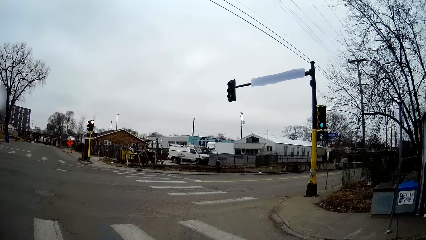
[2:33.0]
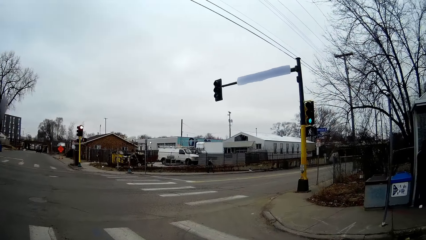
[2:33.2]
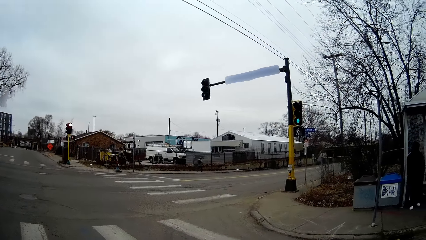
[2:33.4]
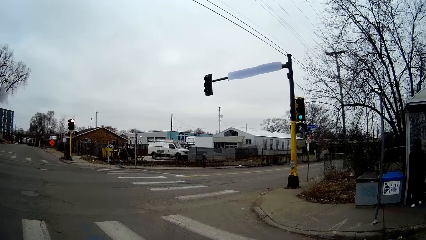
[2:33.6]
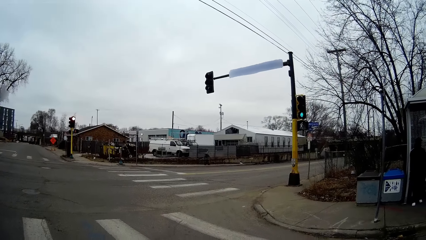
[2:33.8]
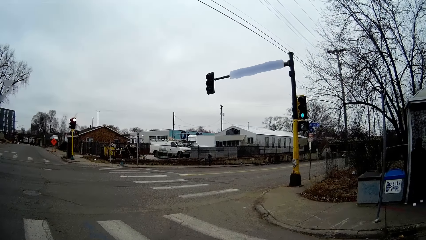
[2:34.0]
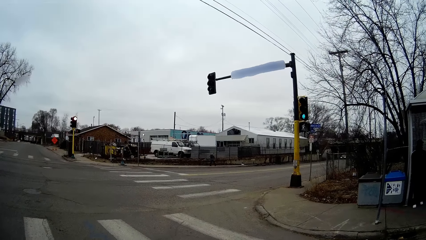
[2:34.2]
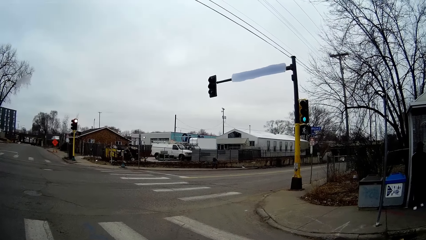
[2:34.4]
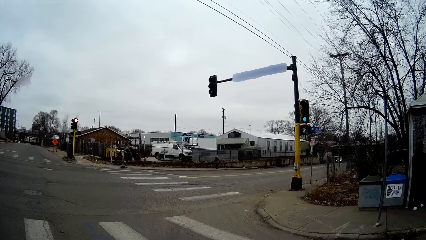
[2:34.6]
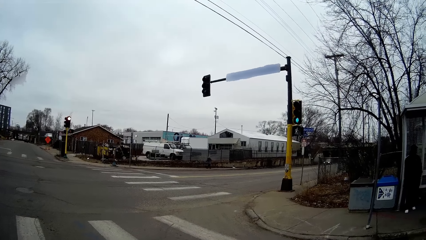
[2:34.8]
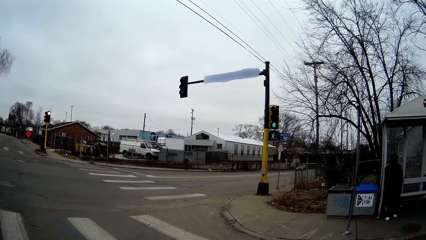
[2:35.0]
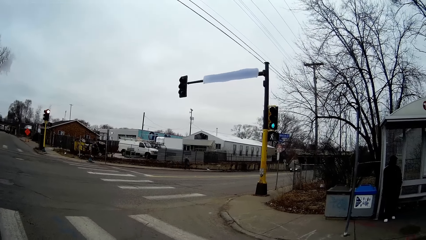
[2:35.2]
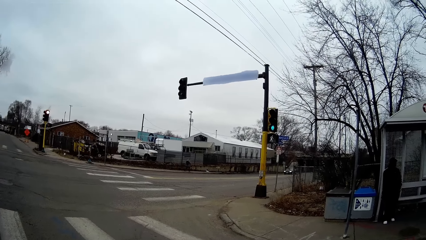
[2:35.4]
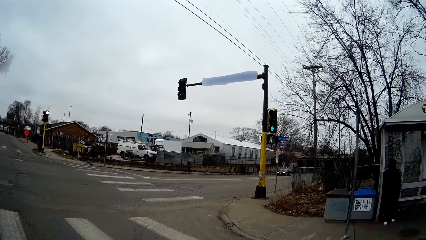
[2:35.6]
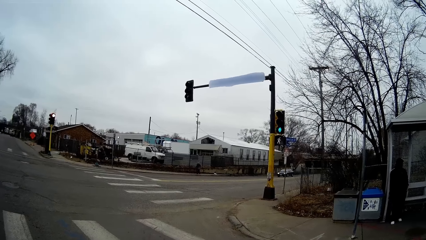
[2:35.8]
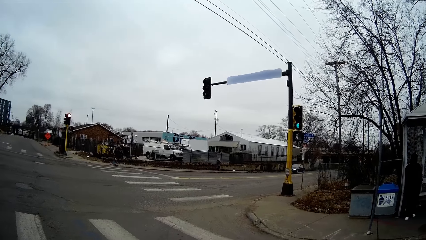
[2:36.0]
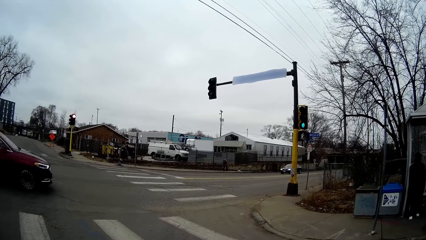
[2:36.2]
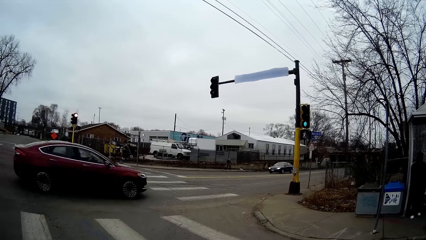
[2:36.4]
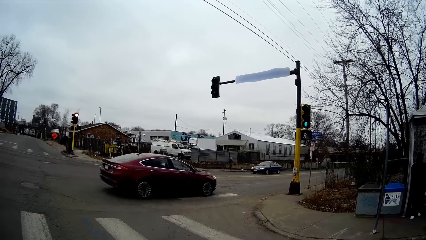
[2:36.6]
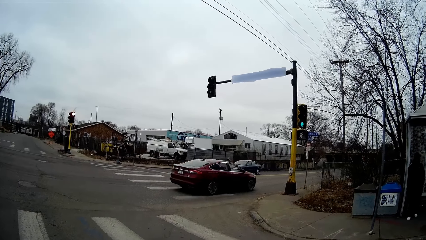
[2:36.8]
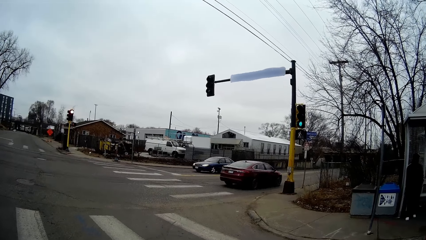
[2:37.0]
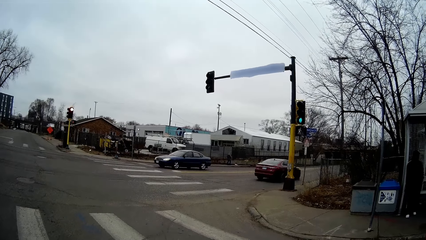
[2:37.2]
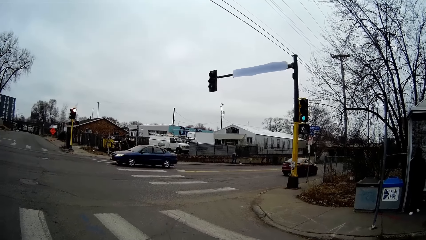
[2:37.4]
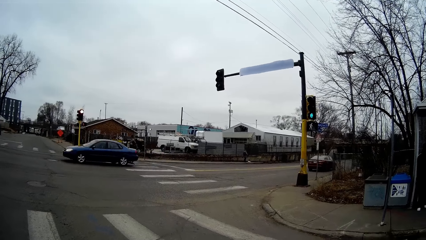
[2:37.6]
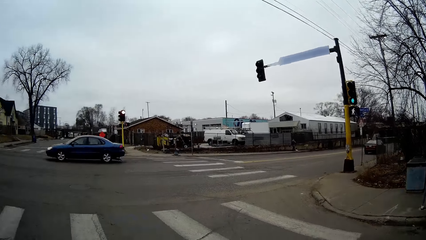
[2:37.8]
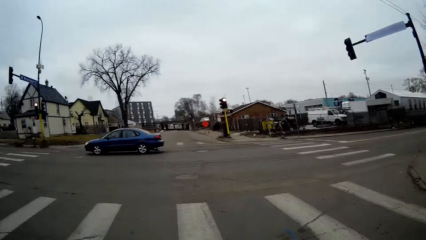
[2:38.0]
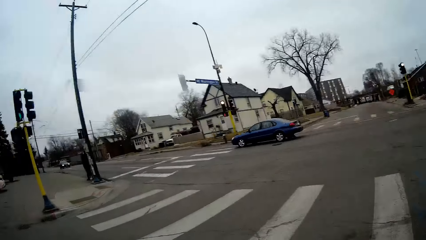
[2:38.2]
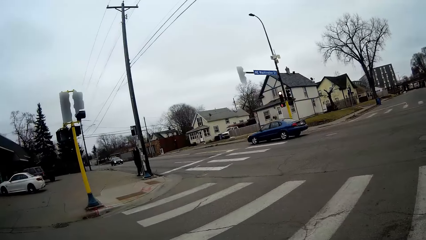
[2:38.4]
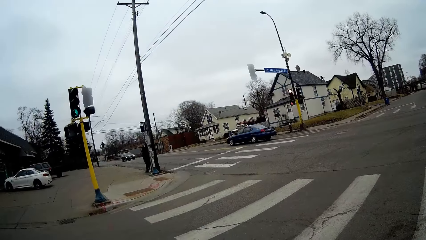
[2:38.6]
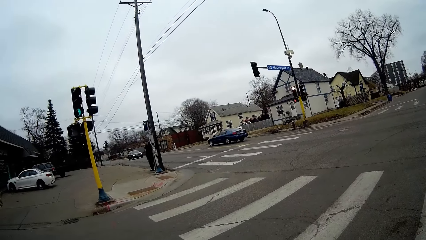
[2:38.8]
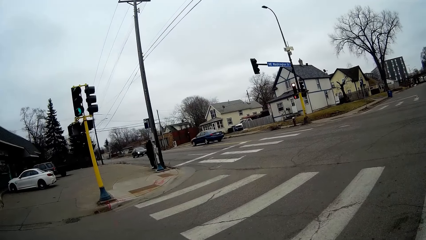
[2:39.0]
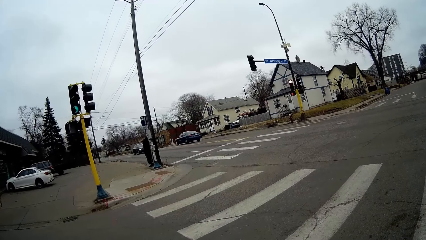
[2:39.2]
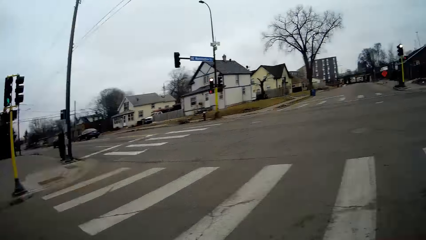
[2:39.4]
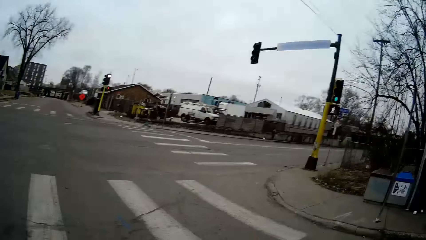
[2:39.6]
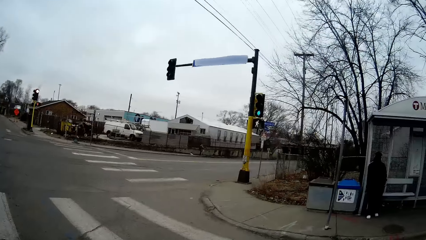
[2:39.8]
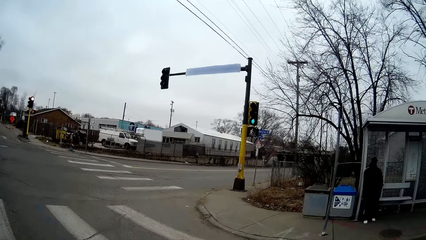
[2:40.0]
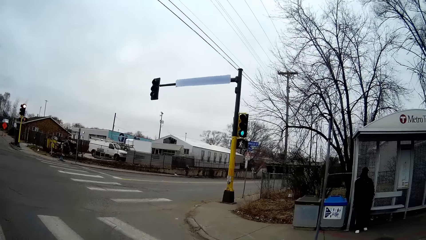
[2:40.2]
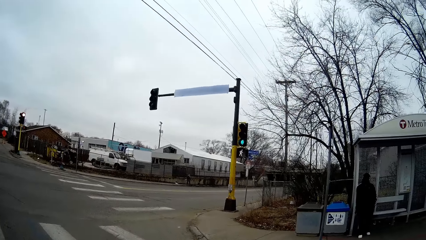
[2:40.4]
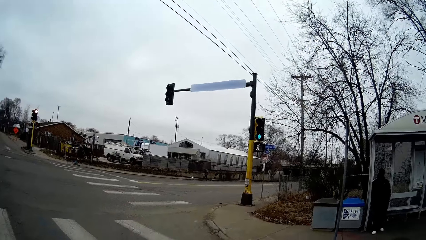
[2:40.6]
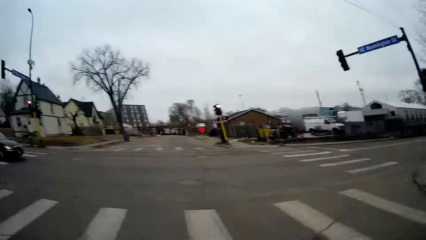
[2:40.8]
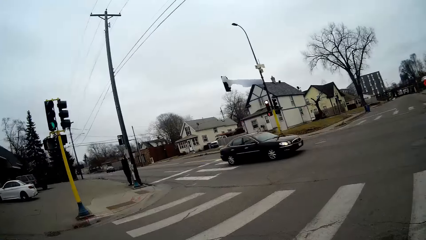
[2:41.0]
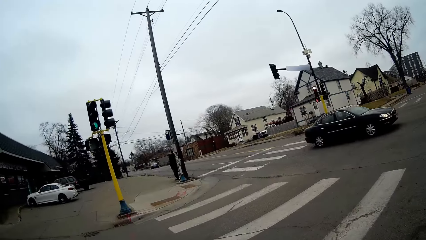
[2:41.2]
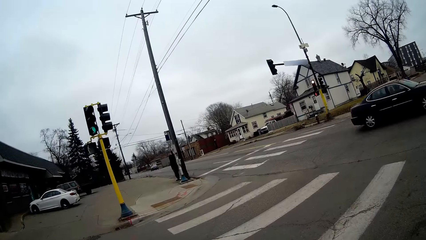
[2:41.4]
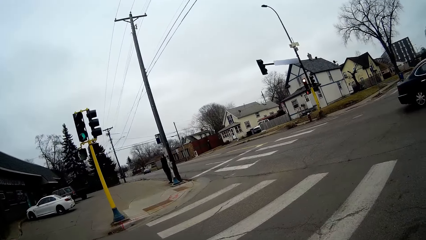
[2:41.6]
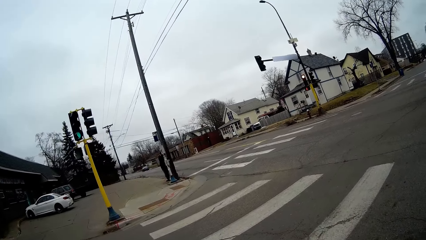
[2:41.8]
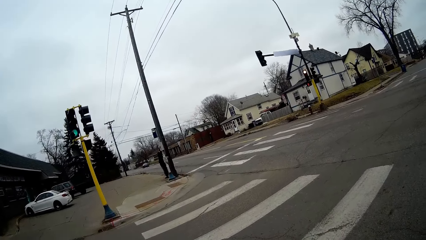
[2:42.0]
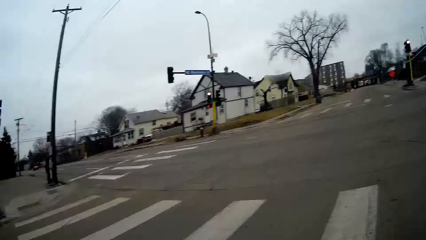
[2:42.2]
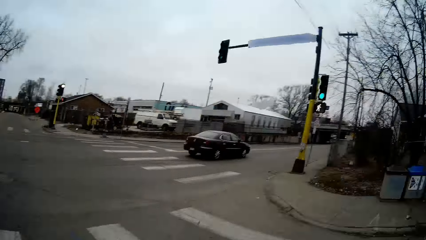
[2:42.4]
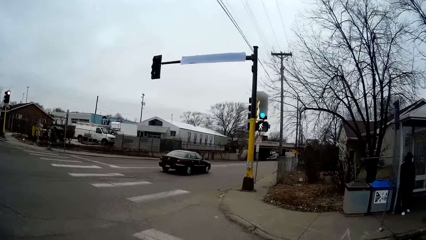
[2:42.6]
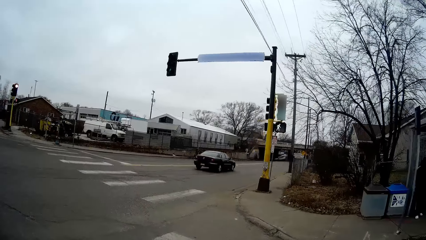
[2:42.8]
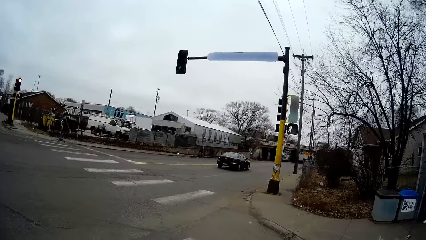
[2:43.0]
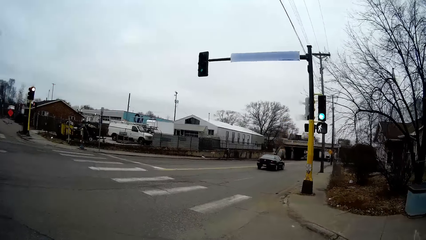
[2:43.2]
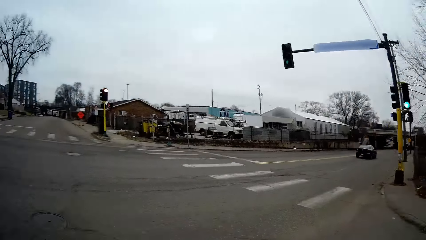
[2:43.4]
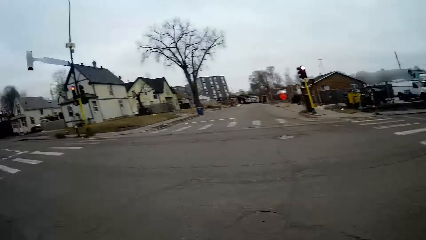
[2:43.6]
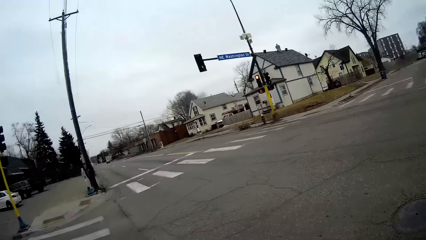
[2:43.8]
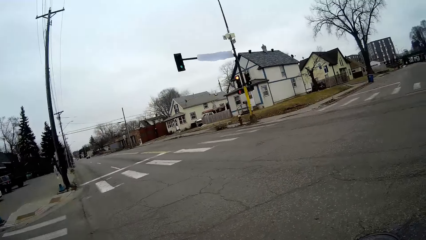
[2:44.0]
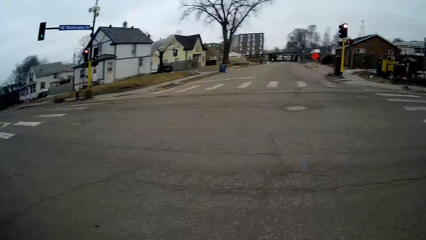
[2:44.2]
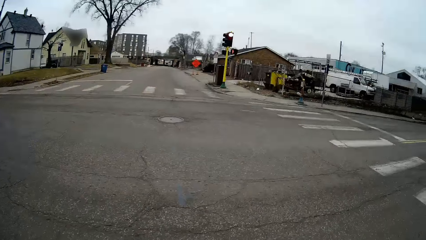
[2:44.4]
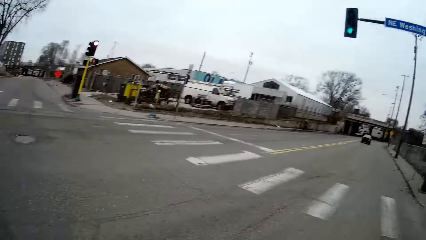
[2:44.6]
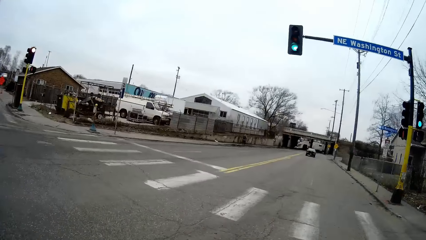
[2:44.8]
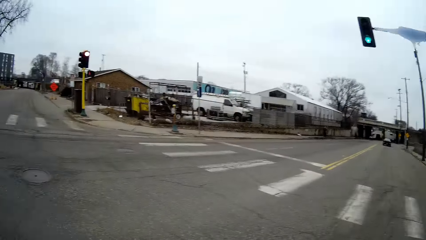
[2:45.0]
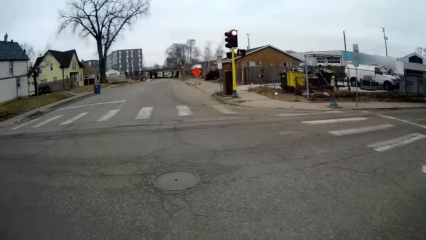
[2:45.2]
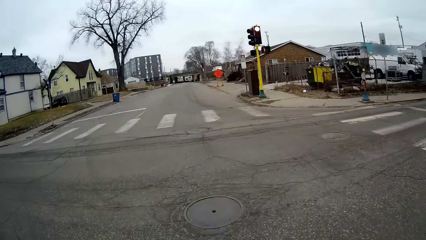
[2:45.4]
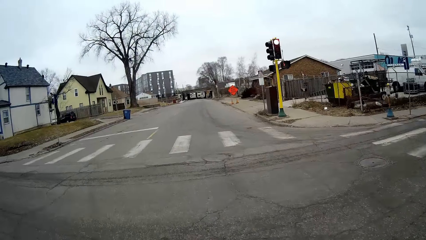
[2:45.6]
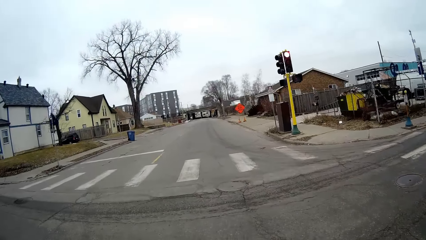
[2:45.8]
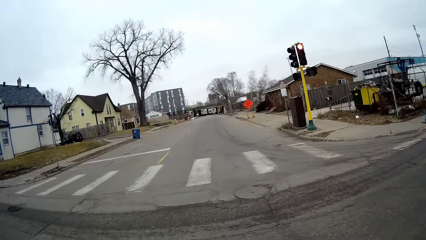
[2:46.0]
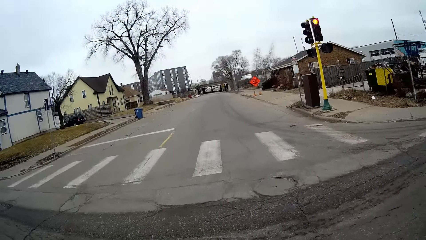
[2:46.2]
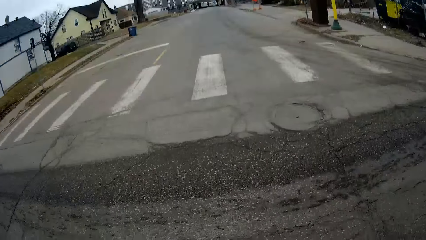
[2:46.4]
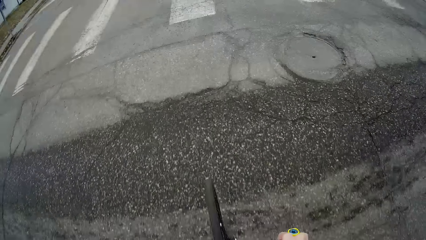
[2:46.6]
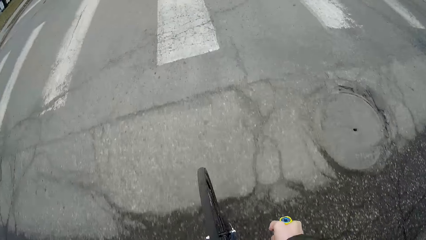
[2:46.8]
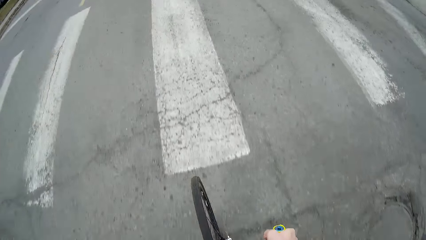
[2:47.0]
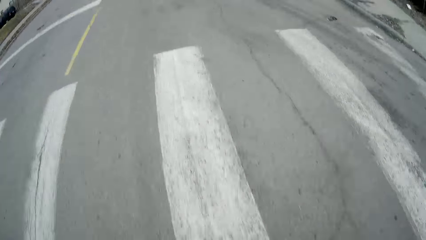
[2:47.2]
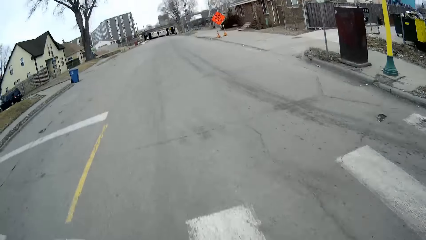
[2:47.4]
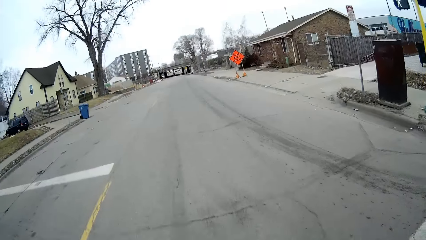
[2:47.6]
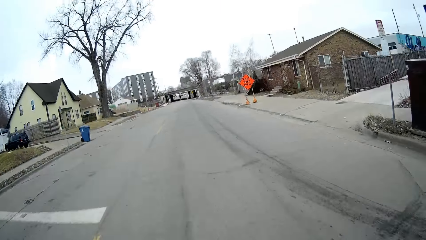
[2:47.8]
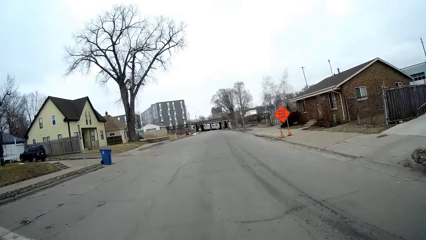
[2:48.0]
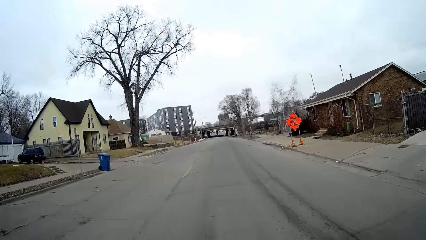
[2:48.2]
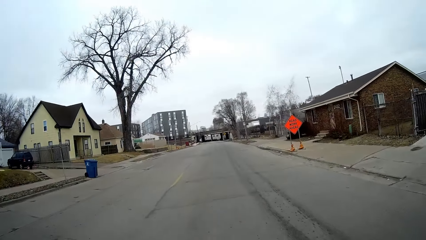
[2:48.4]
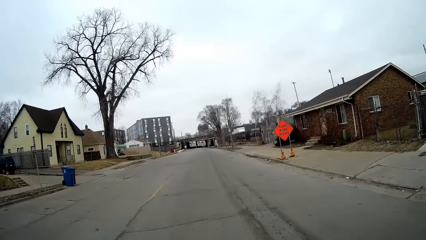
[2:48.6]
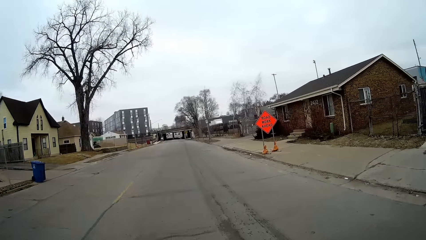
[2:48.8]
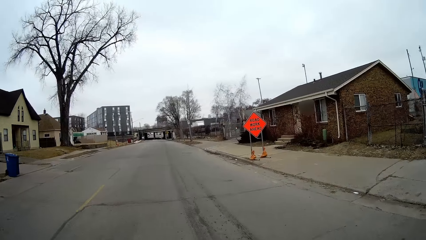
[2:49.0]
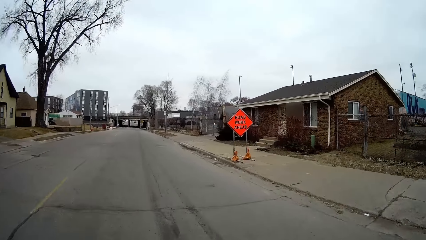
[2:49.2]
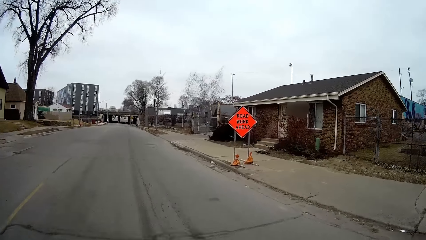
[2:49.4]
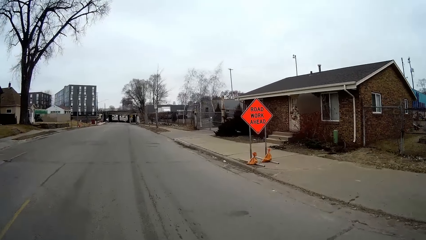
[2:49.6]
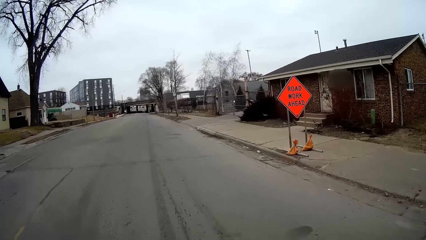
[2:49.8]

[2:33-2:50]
The camera wearer stares at the vehicles on the road. They look around the road. They ride the bicycle on the road.
